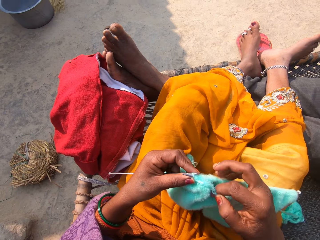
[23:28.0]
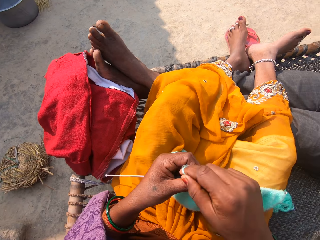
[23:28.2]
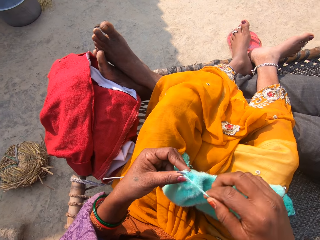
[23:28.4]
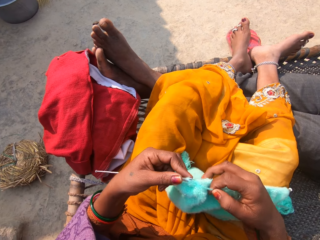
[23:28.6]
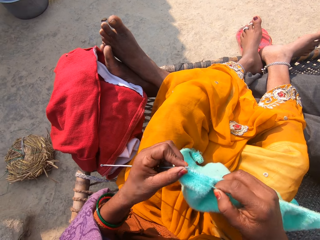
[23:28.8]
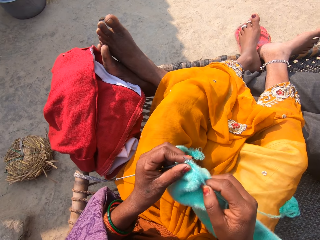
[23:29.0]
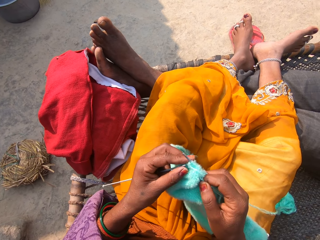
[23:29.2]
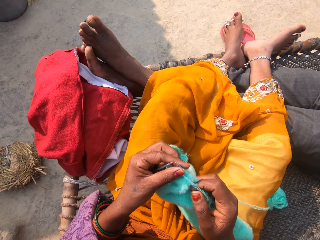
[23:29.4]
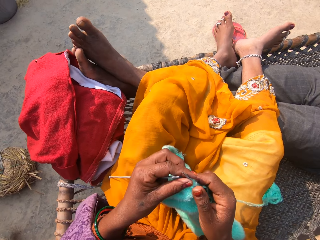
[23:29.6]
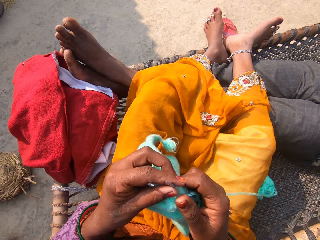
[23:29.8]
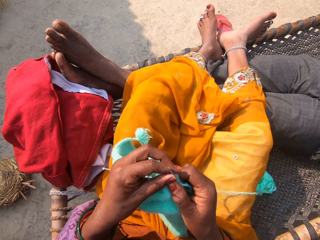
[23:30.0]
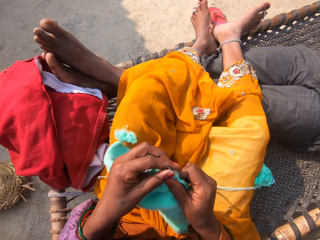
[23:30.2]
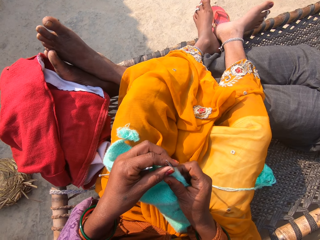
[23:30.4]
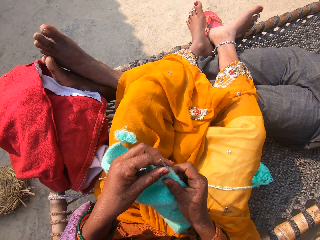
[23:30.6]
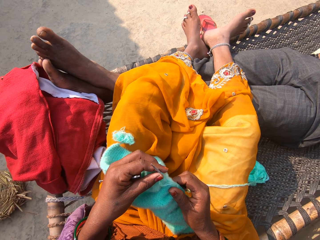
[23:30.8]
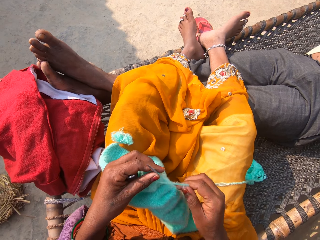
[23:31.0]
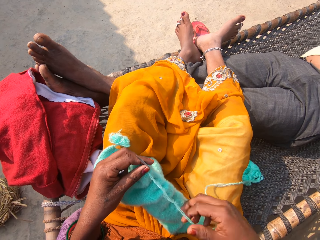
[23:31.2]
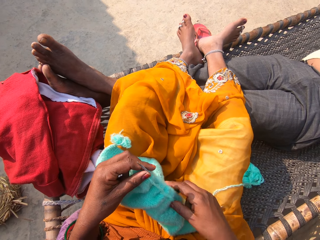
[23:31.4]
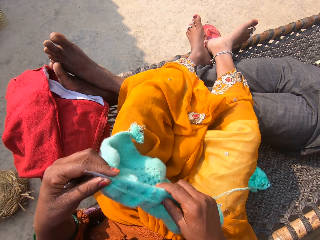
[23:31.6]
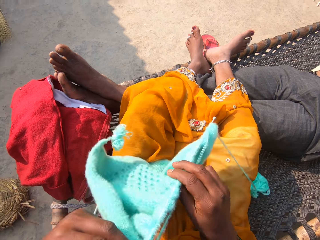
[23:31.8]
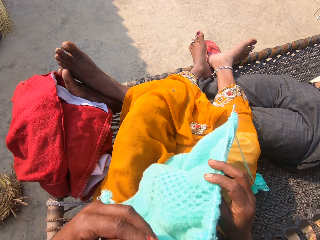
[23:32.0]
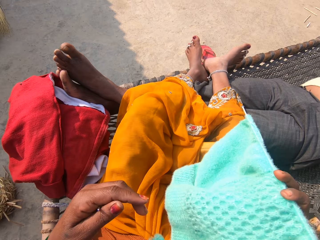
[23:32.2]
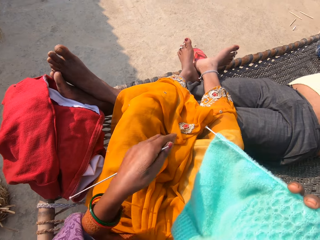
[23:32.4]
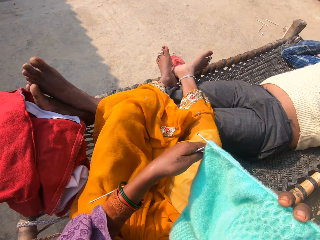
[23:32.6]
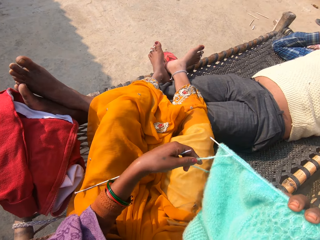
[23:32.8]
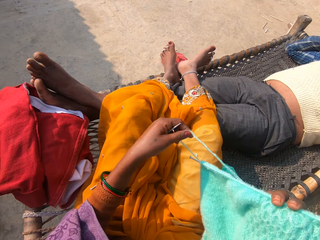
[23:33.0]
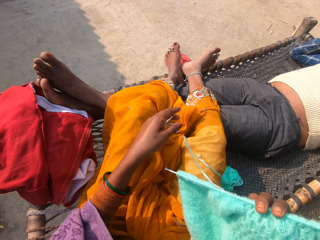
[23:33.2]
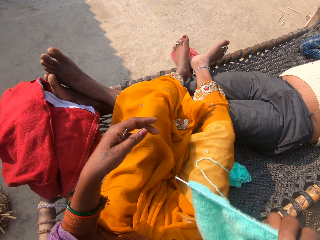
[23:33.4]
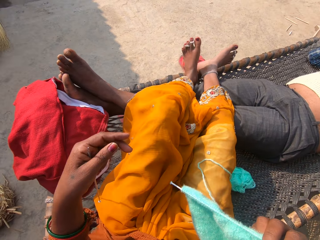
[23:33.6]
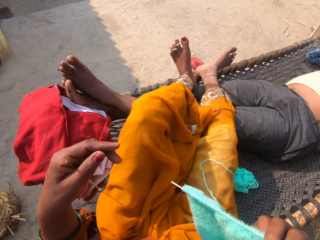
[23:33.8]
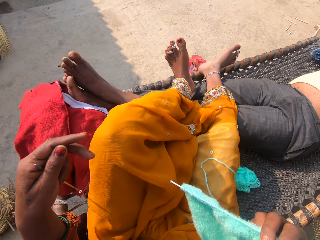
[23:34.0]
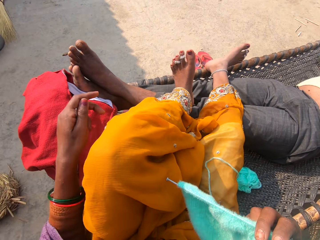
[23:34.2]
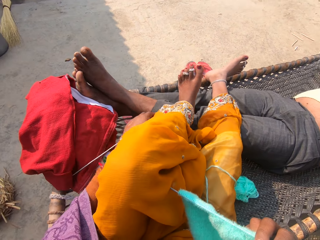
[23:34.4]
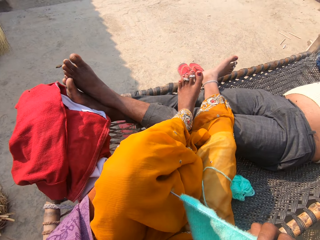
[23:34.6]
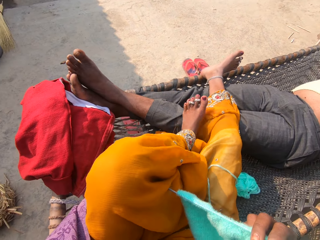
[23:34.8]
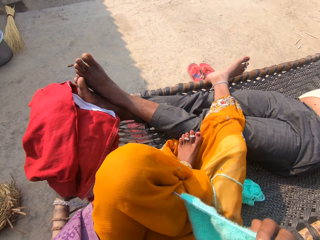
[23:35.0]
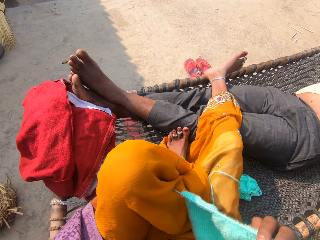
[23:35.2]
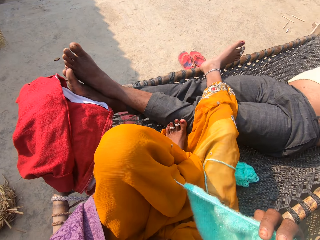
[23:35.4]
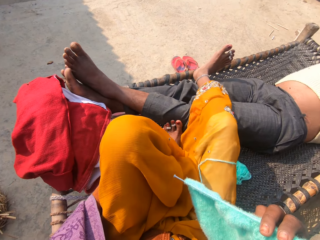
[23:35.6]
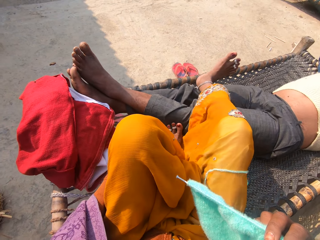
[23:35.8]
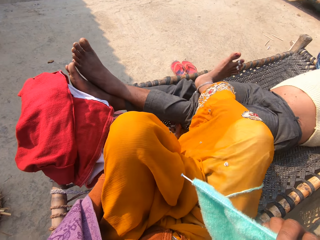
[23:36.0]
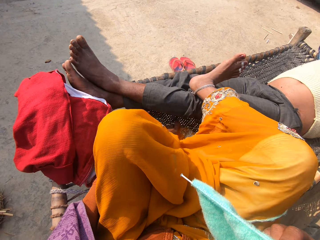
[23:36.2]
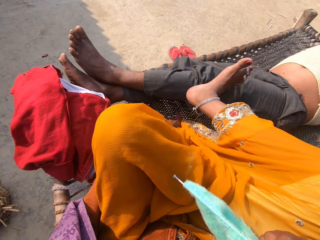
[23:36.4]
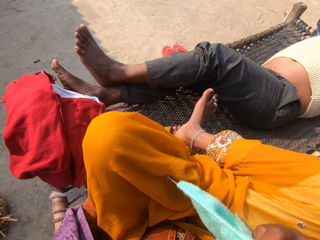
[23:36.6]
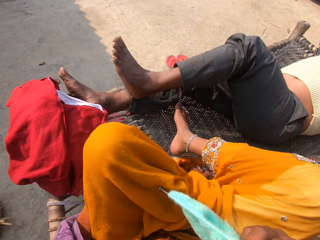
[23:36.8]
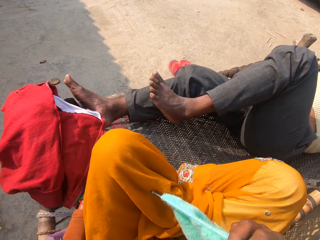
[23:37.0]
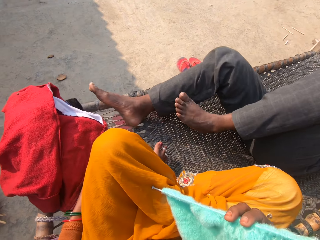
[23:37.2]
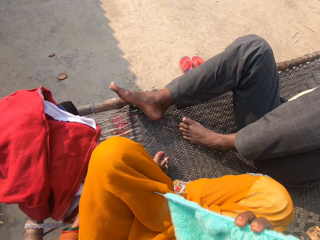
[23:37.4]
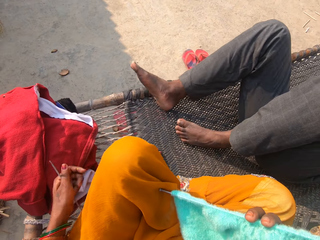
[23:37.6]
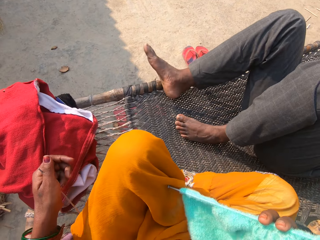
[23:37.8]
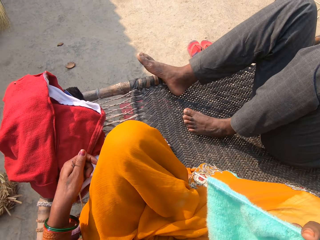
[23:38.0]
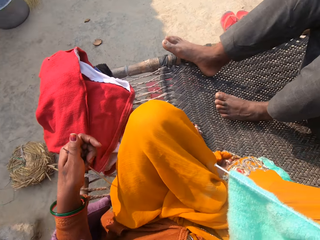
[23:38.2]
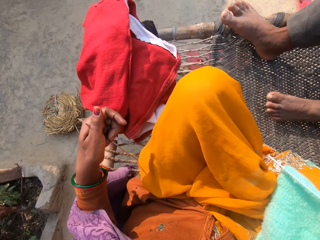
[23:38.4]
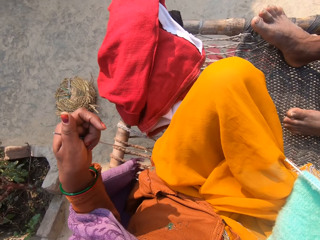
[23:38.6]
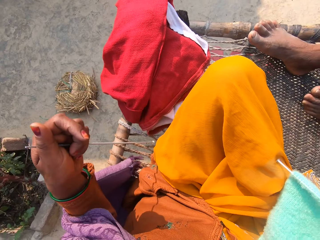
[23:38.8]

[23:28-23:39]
The camera wearer straightens the fabric. She turns the fabric. She stops knitting. She adjusts the thread. She adjusts her sitting position. She adjusts her legs on the rattan bench. The man adjusts his legs on the rattan bench. The man adjusts his sleeping position.

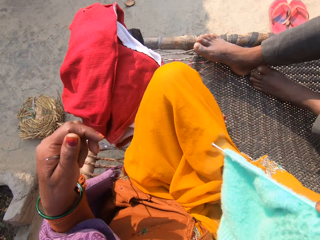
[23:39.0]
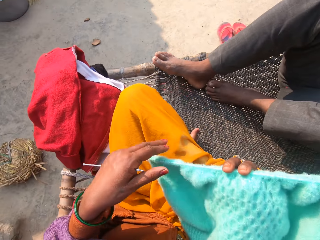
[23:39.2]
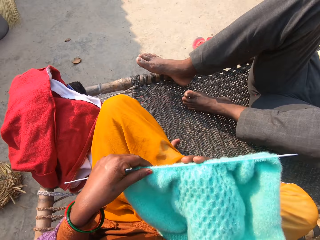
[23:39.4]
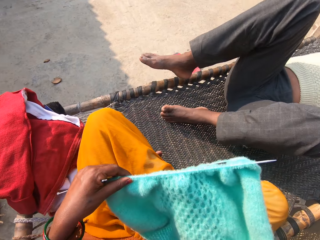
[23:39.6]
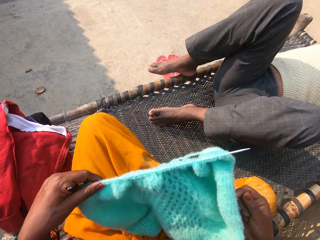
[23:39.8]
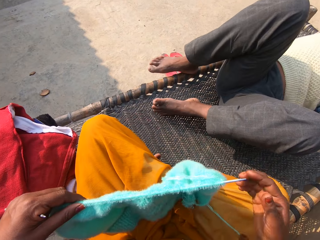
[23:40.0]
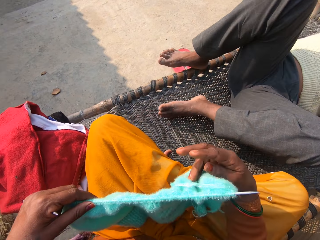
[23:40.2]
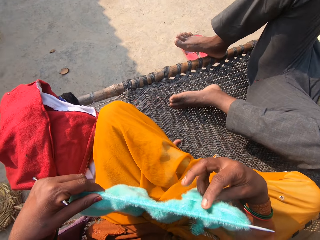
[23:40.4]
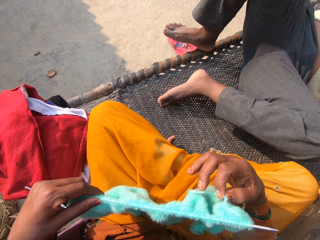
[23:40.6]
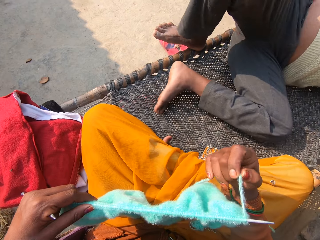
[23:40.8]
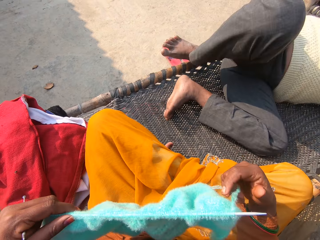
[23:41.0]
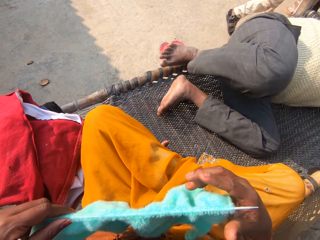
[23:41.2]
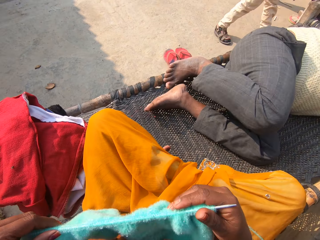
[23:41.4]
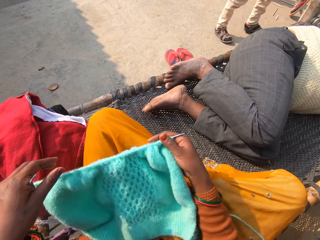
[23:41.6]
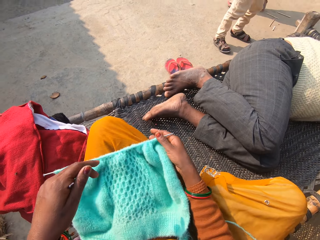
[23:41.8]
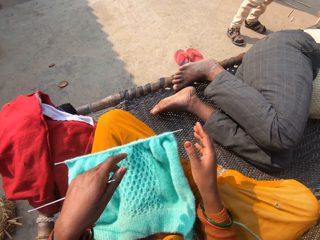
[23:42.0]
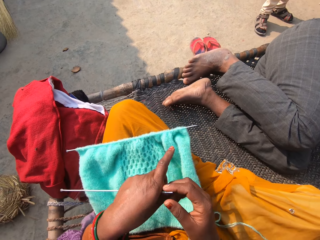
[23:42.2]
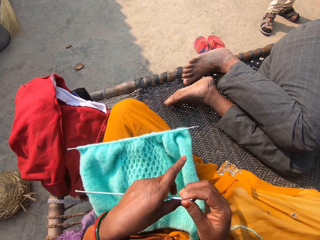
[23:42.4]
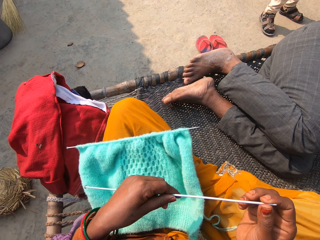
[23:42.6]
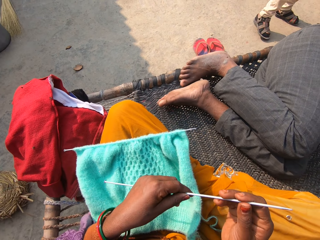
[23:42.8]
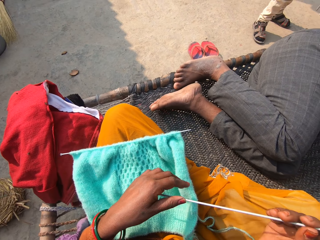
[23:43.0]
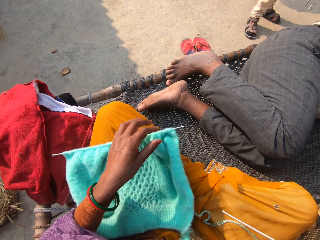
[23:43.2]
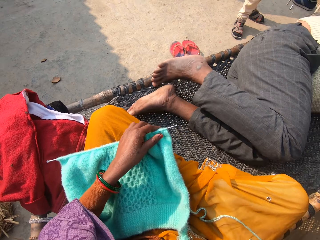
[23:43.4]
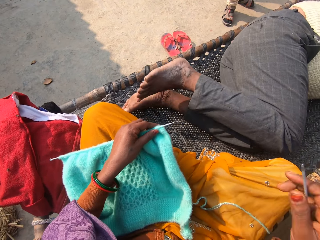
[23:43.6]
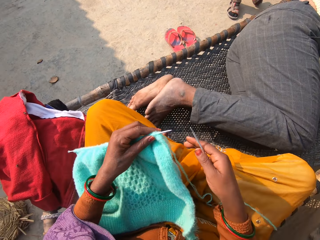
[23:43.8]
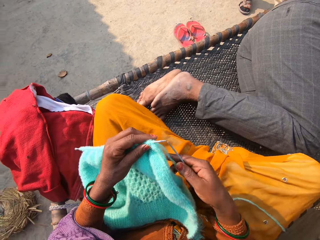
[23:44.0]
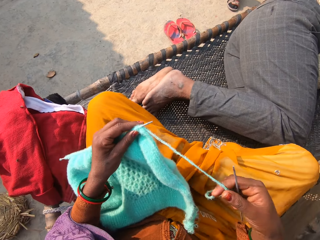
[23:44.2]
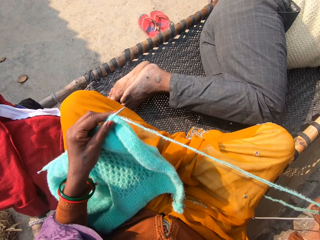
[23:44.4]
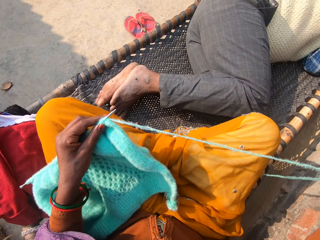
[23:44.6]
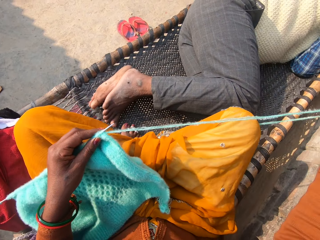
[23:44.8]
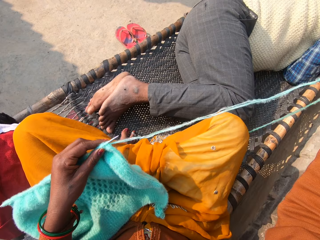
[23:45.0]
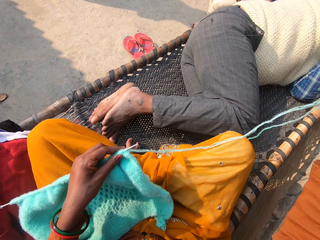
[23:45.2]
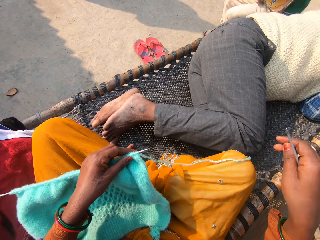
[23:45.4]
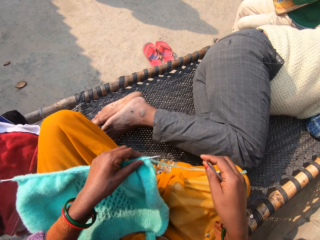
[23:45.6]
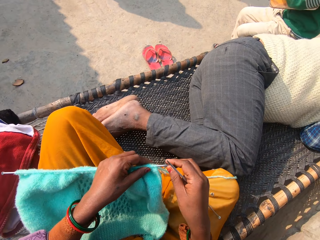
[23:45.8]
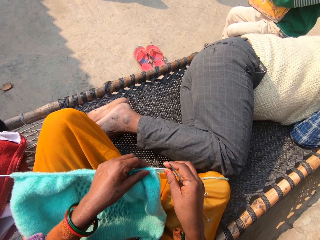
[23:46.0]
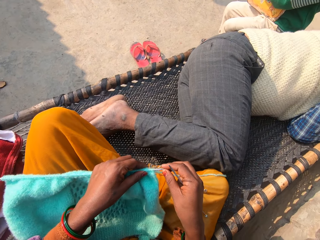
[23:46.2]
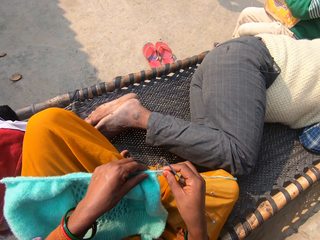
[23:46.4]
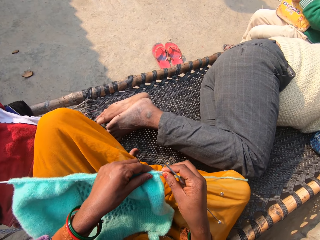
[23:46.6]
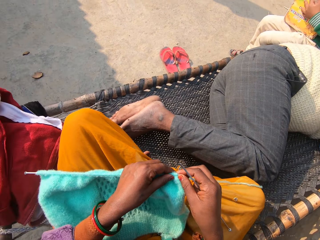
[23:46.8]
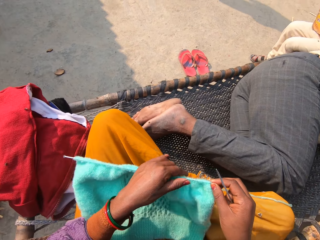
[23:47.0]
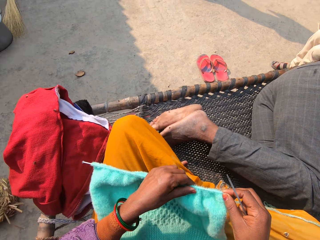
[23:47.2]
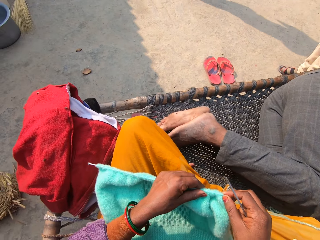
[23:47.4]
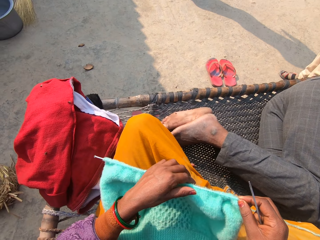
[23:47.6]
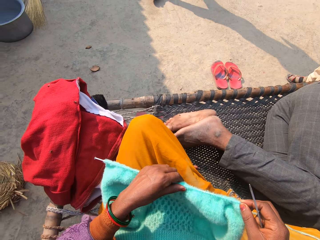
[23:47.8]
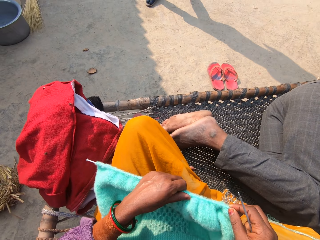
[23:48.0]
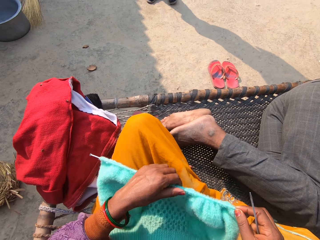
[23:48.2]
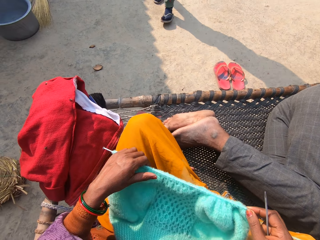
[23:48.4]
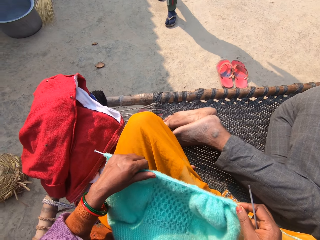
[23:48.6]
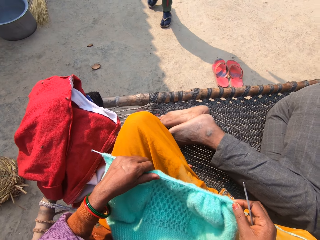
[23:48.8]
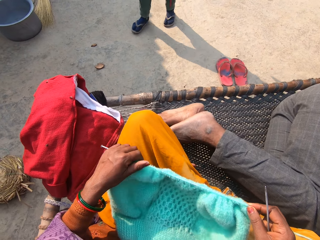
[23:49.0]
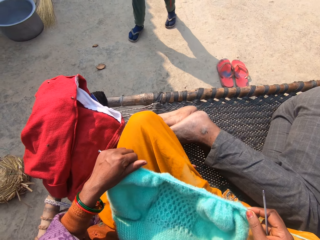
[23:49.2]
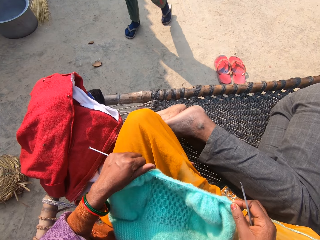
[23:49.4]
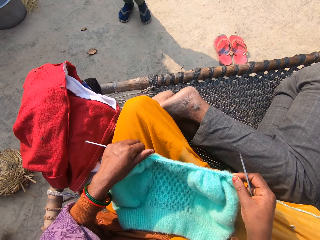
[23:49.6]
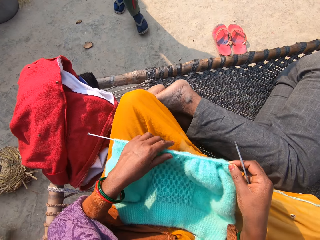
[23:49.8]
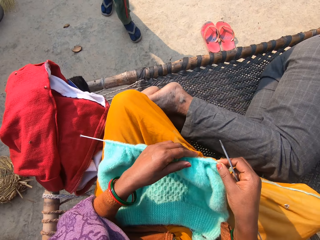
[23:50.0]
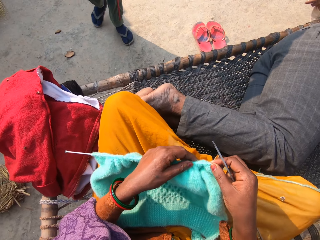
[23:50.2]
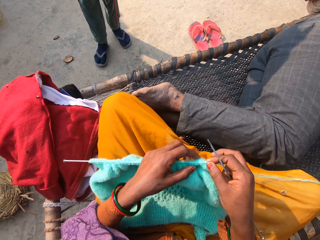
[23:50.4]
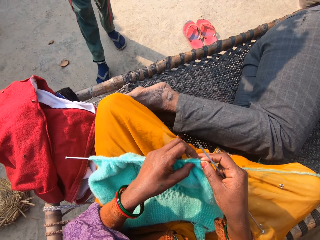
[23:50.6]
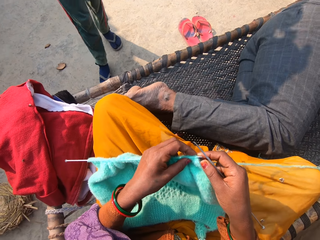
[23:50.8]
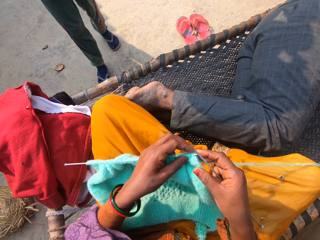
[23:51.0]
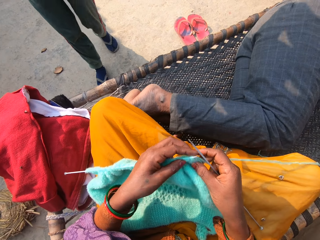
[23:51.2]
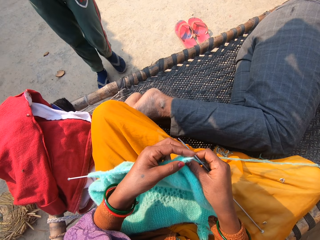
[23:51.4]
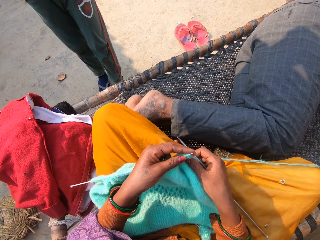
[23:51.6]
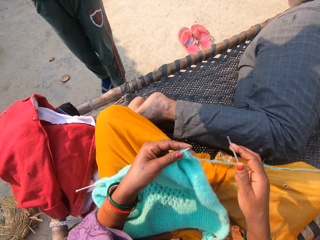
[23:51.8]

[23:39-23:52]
The camera wearer holds the fabric with both hands. She adjusts the thread. A person walks in the compound. The camera wearer puts the fabric on her lap. She holds the crochet with both hands. She picks up the fabric. She spreads the thread. The man interacts with a boy. The camera wearer adjusts the fabric. Another person walks in the compound. Another boy walks towards the camera wearer.
